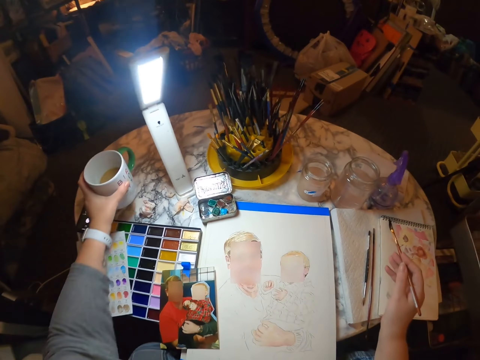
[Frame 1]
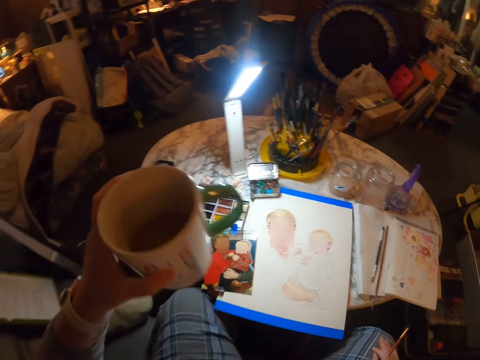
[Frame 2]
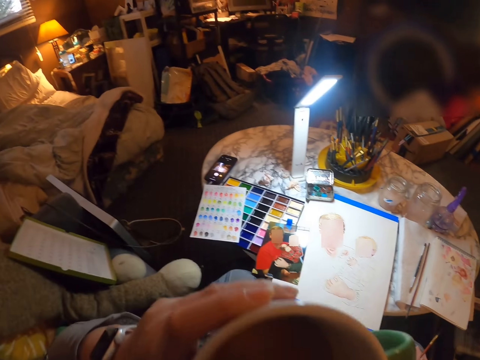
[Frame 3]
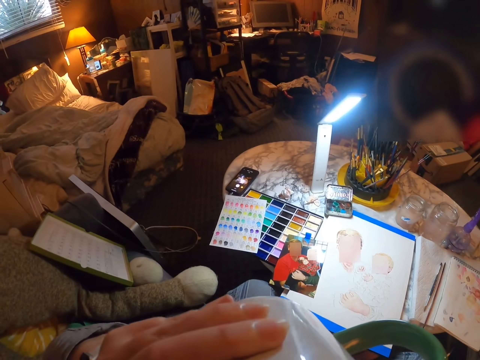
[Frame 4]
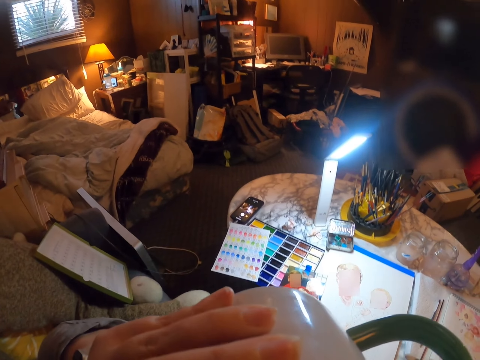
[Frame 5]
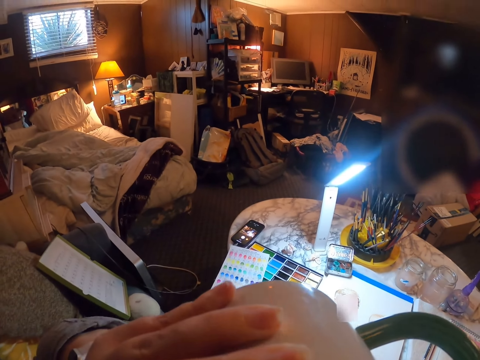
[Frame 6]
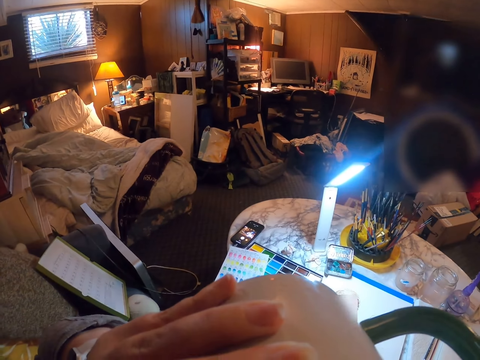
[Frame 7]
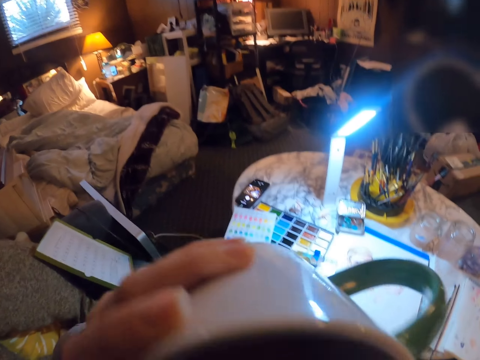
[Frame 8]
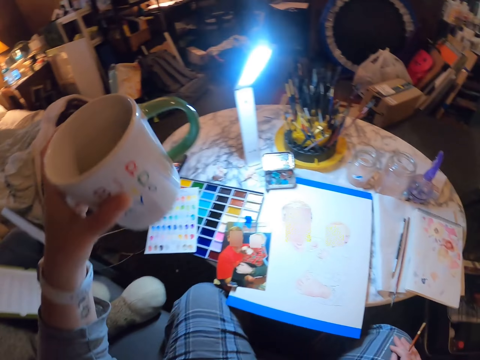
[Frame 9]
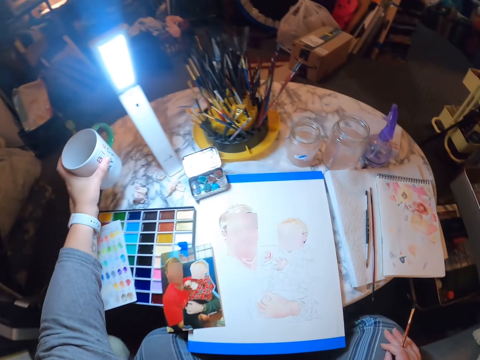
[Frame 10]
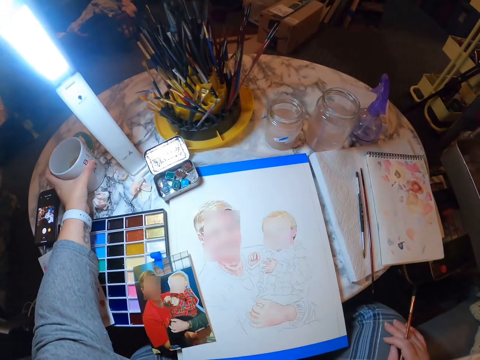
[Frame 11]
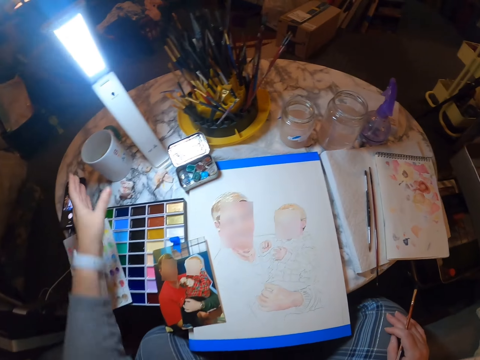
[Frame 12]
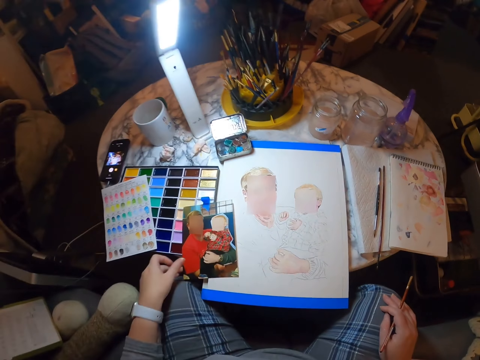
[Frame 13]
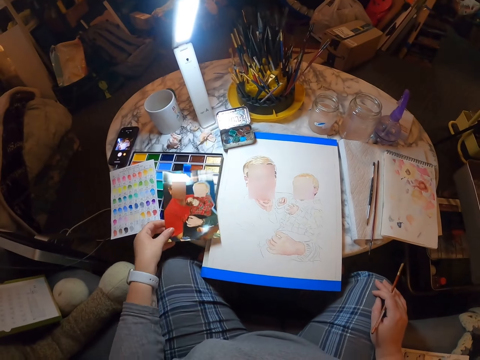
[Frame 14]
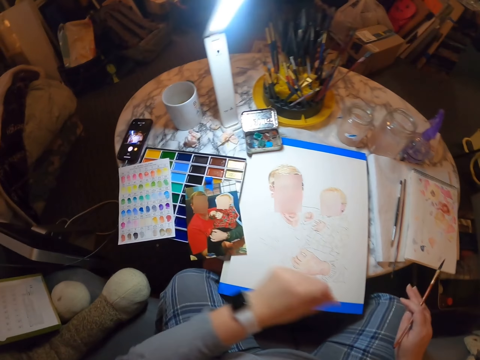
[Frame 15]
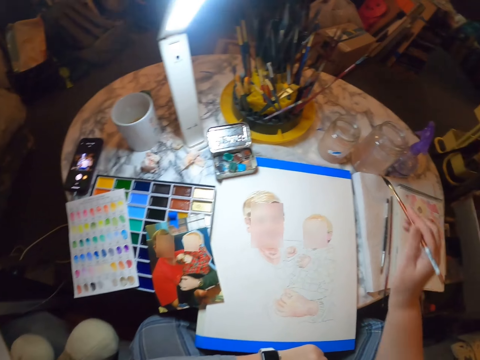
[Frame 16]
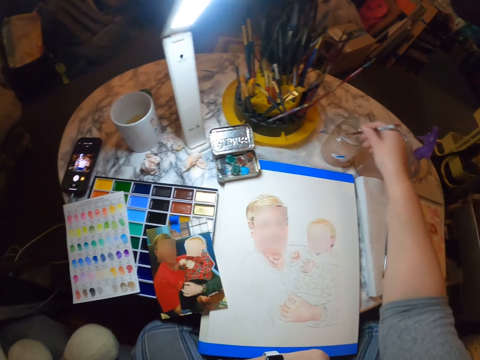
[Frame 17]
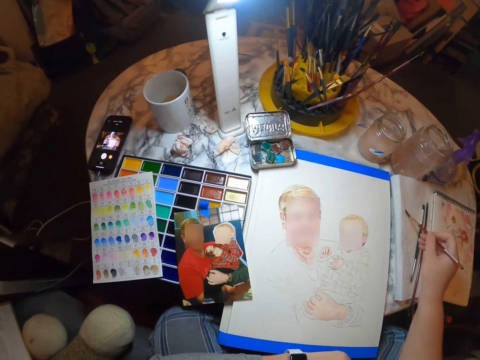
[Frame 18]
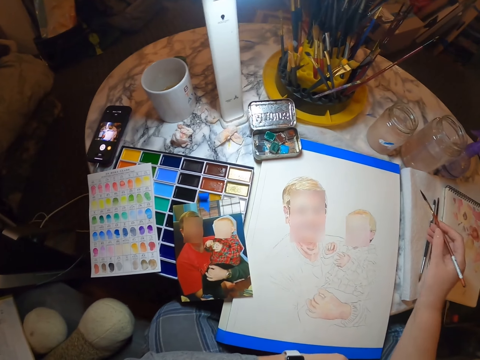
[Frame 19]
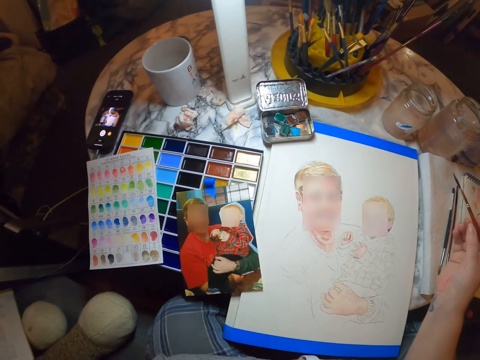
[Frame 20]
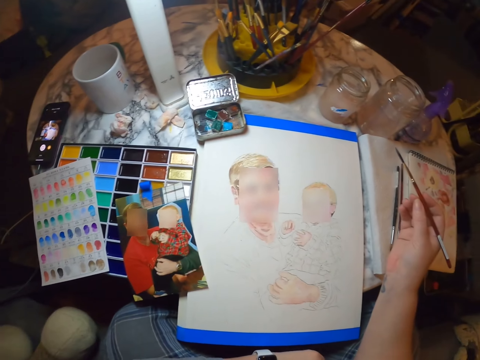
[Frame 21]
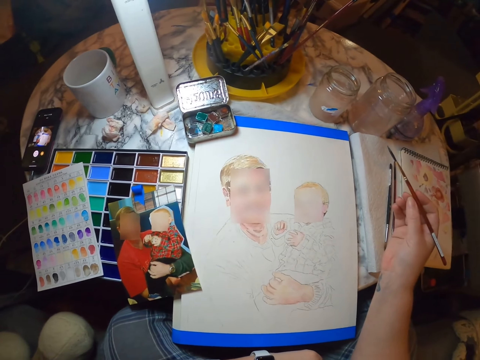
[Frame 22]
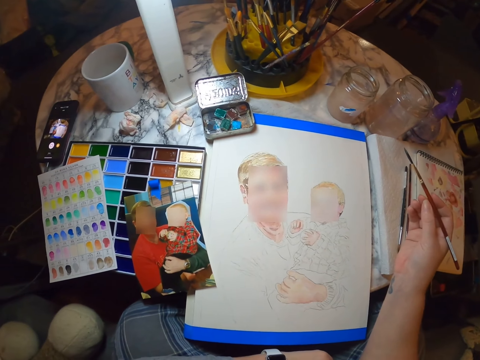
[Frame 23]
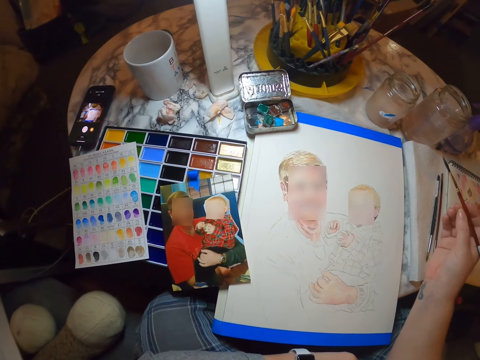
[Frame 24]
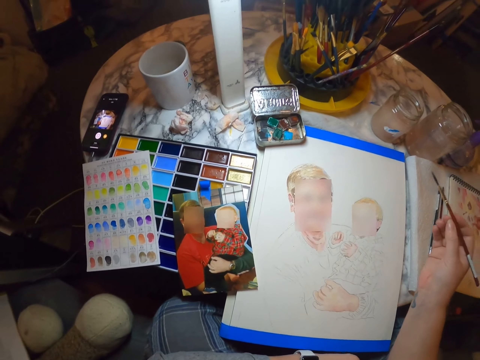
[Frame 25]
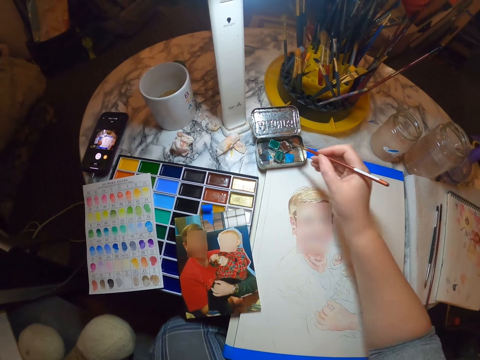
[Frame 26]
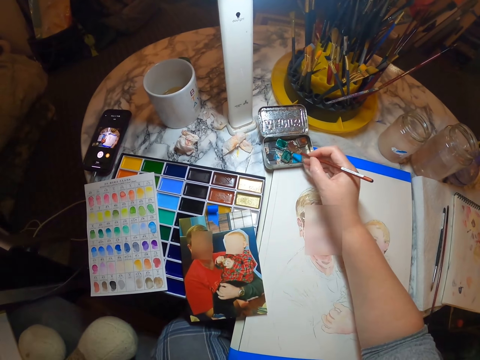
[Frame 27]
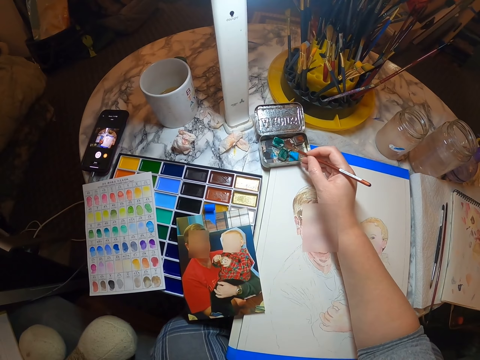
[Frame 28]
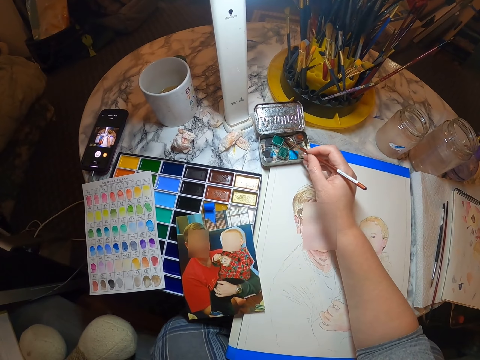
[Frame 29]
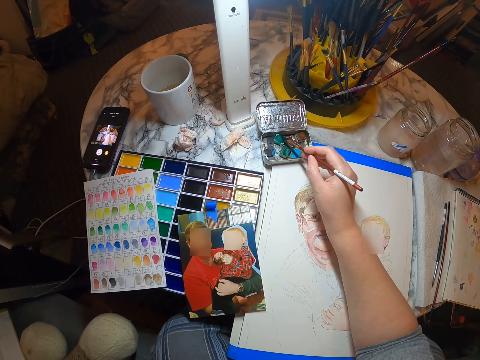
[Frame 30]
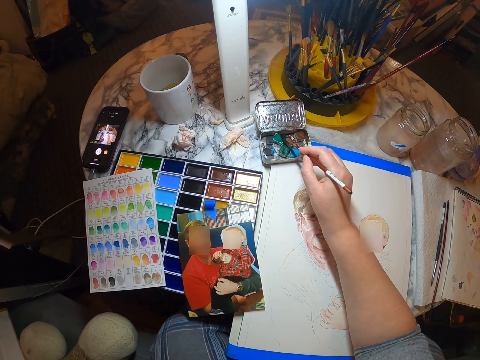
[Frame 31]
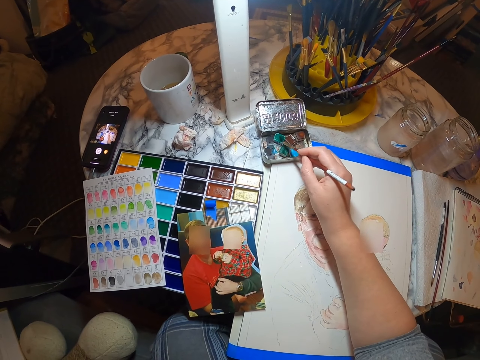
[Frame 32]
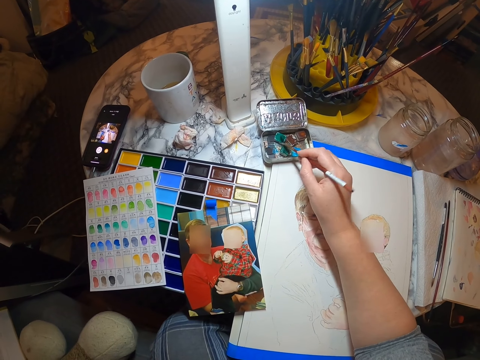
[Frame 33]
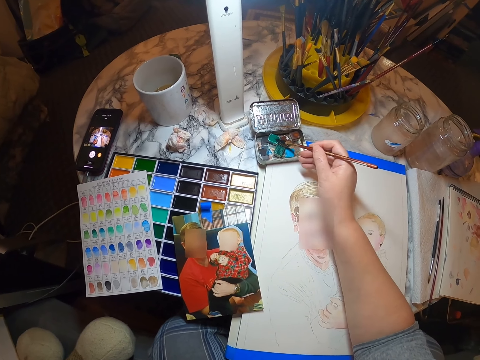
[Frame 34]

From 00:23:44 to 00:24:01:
The camera wearer picks up a cup of coffee on top of the table. They drink coffee. They put the cup on top of the table. They touch the picture on top of the table and move the photo on the table. They dip the painting brush in the tin with water. They brush a paintbrush on the paper. They stare at the portrait. They dip the paintbrush in the paint palette and scoop the color with the painting brush.

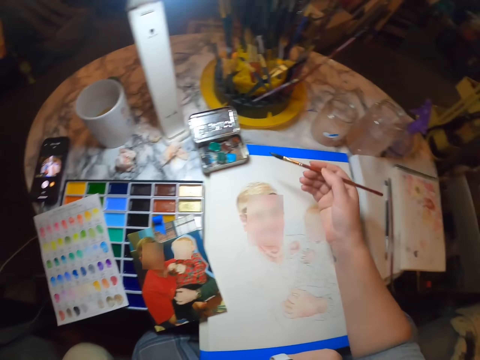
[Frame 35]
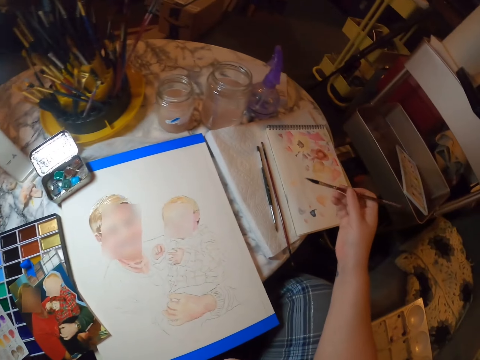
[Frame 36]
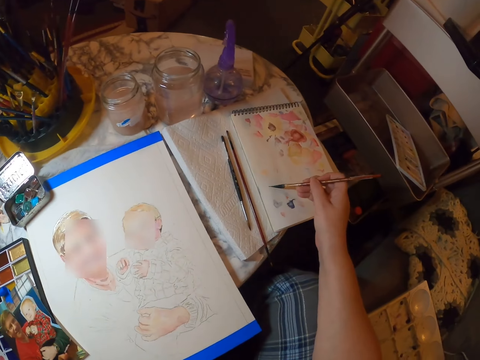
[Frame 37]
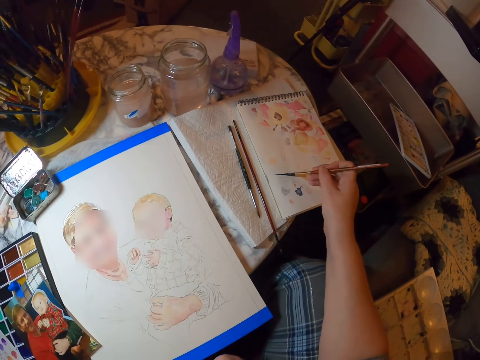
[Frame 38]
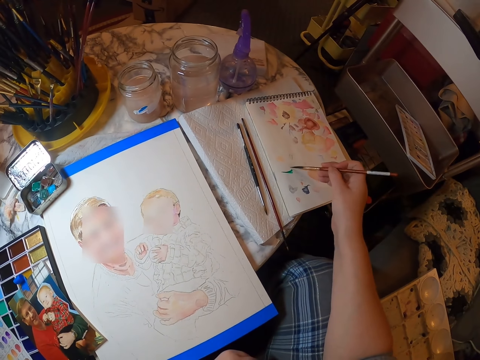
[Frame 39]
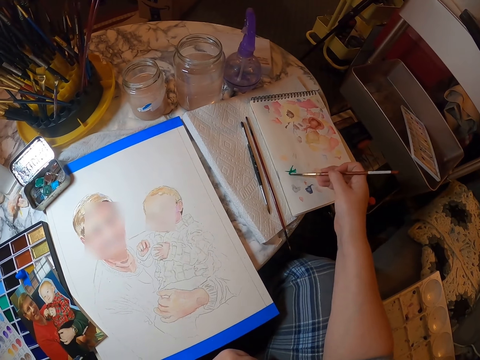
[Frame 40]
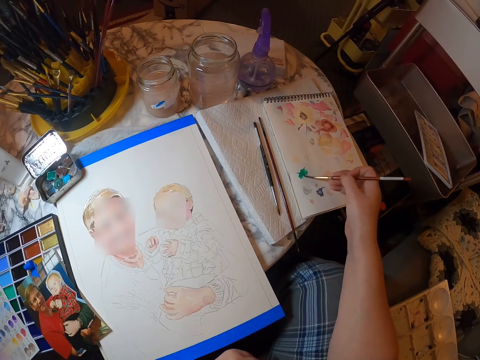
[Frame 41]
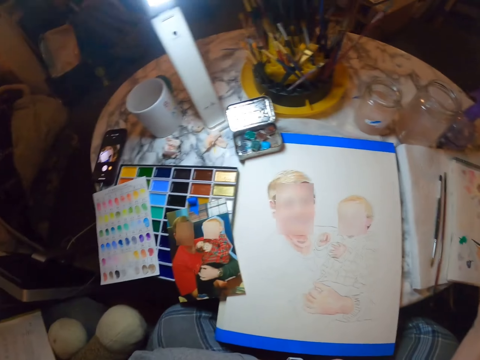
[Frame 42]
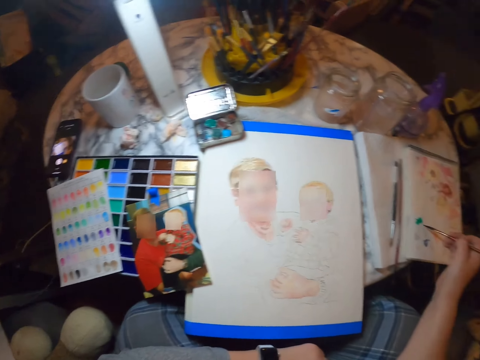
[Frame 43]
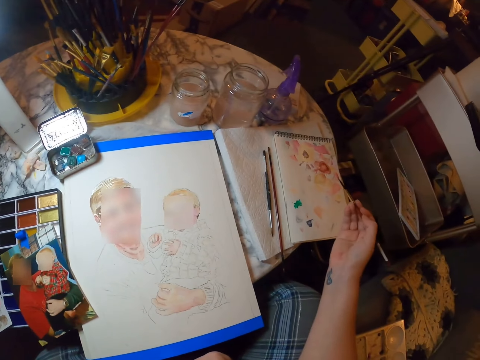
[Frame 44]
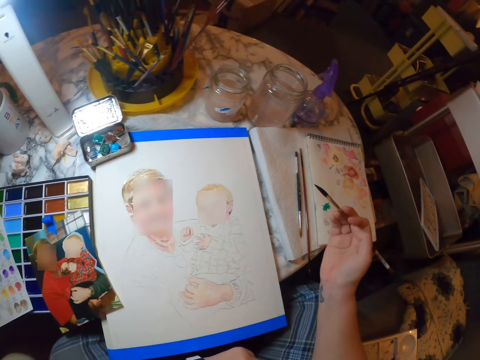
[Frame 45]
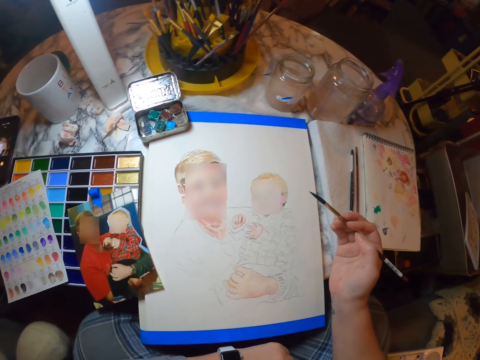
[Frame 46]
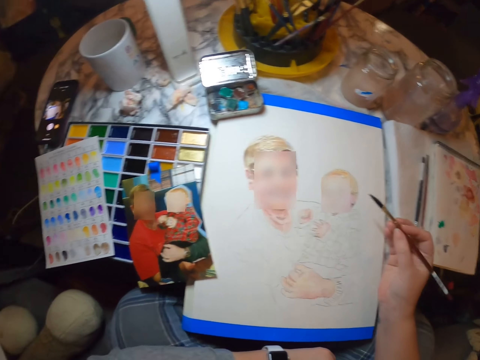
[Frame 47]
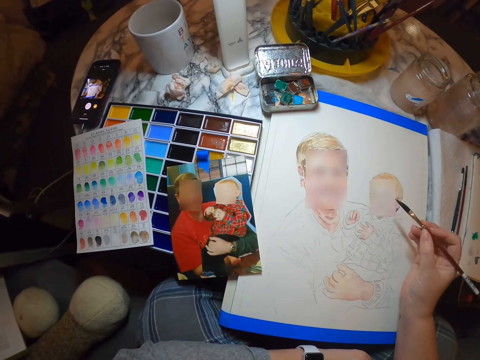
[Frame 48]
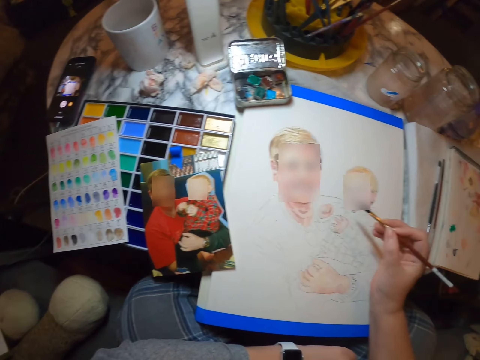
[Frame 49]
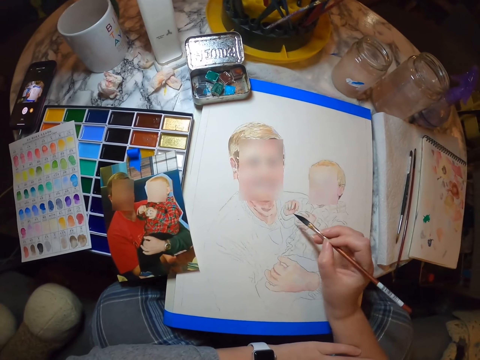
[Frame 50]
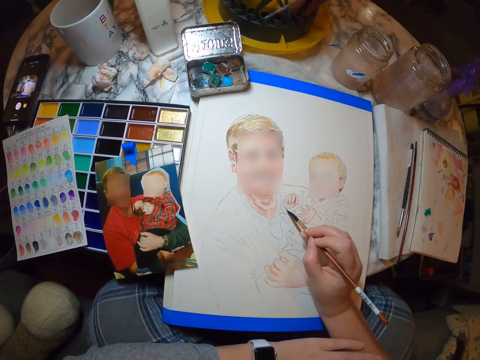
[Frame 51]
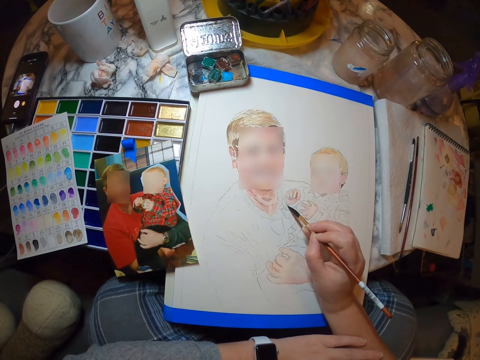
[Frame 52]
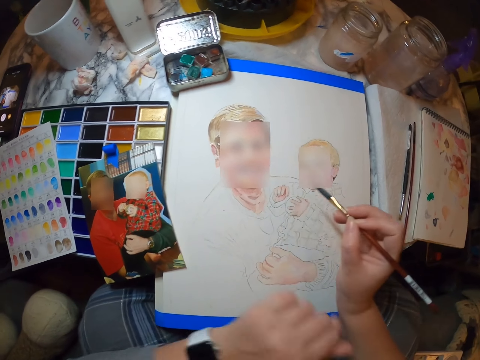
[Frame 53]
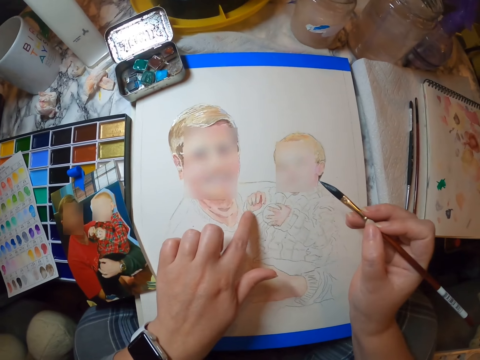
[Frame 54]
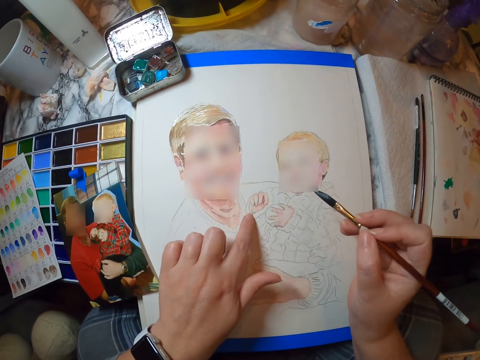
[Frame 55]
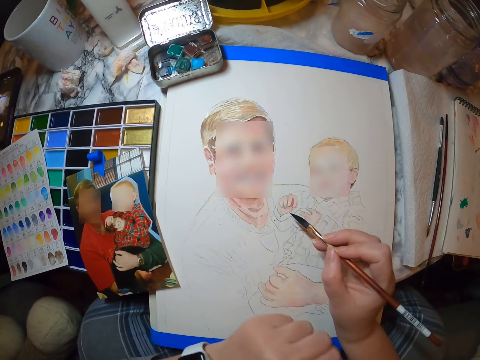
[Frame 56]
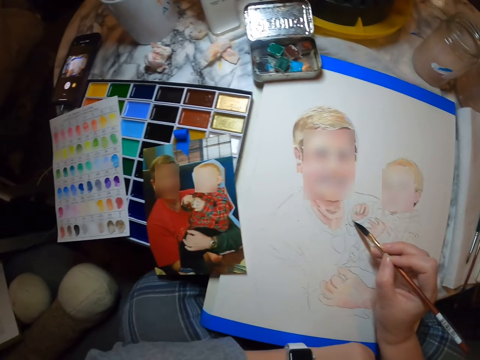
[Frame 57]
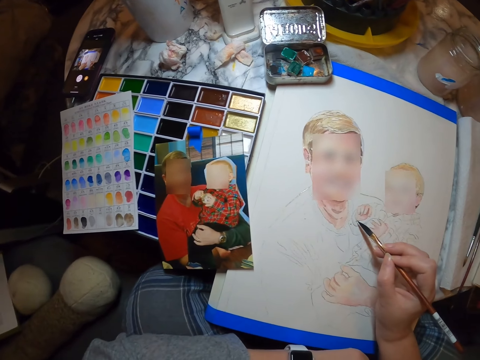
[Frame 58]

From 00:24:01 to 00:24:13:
The camera wearer brushes a paintbrush on the drawing book. He paints the portrait with the painting brush. He touches the paint with his finger.
